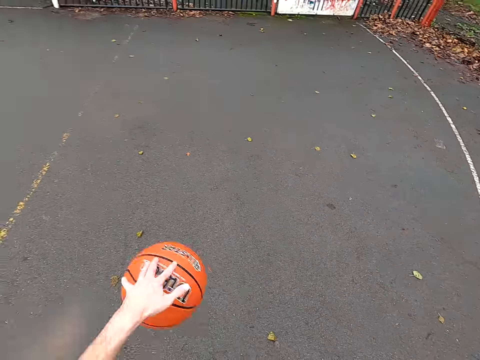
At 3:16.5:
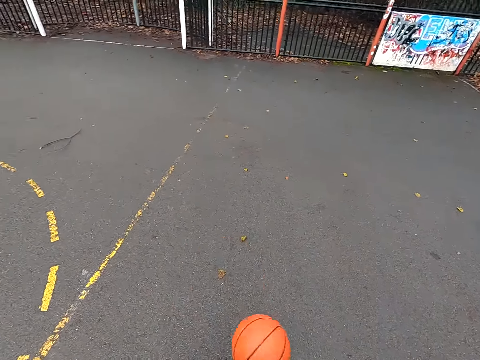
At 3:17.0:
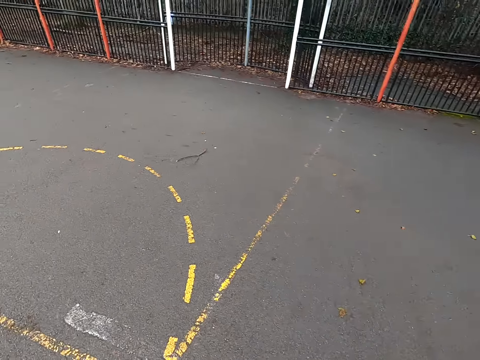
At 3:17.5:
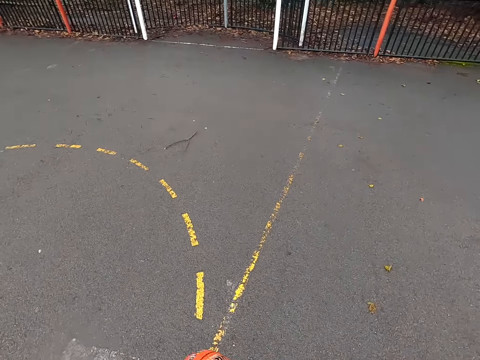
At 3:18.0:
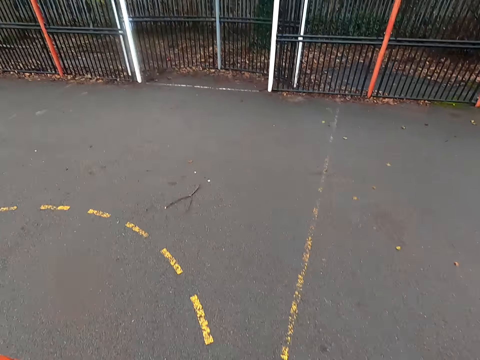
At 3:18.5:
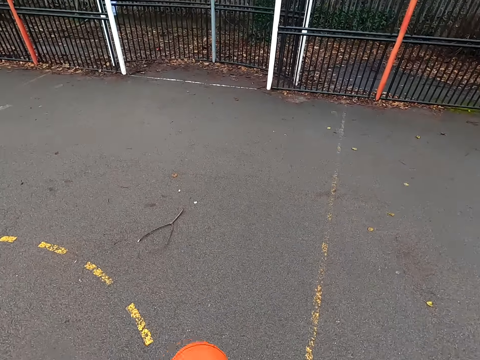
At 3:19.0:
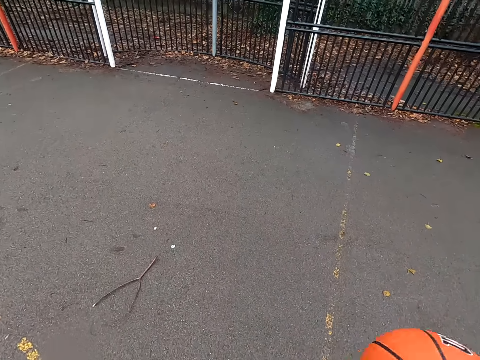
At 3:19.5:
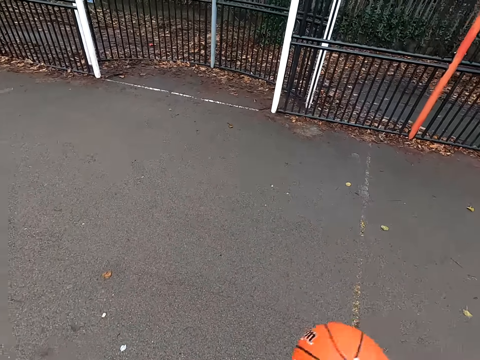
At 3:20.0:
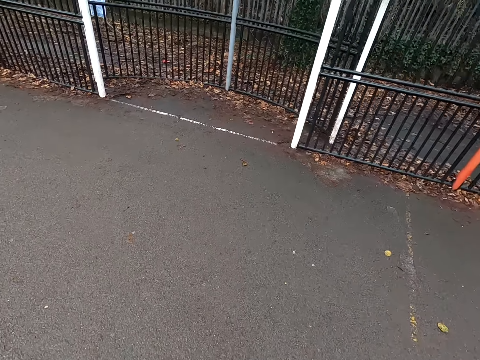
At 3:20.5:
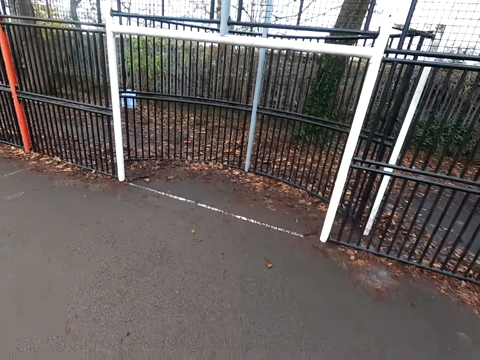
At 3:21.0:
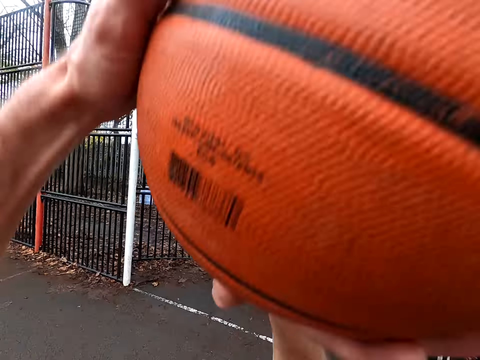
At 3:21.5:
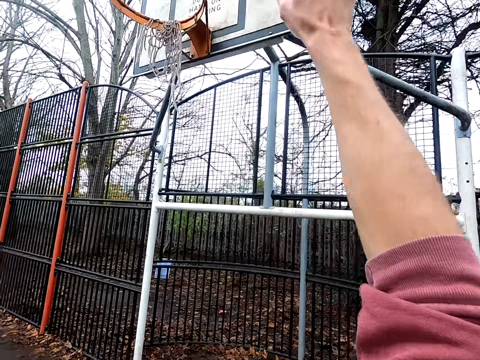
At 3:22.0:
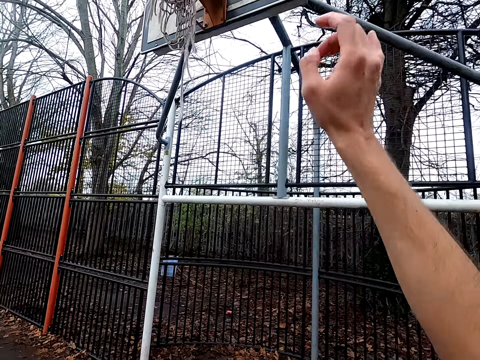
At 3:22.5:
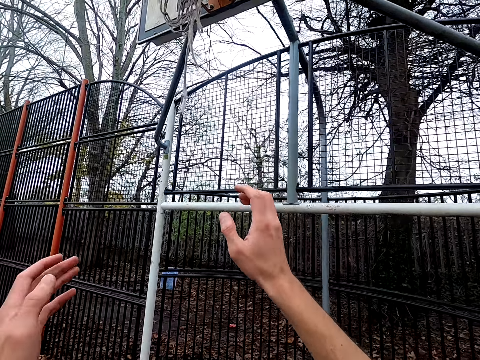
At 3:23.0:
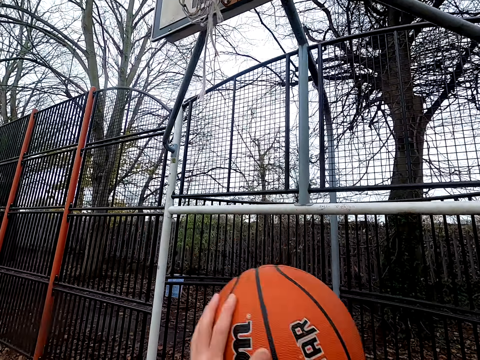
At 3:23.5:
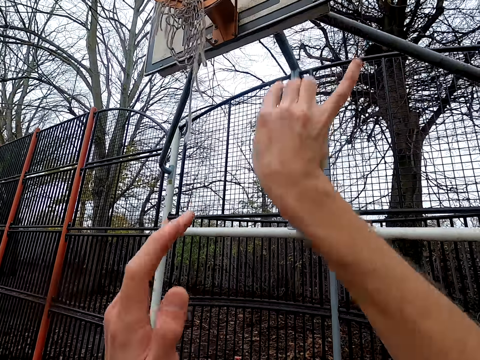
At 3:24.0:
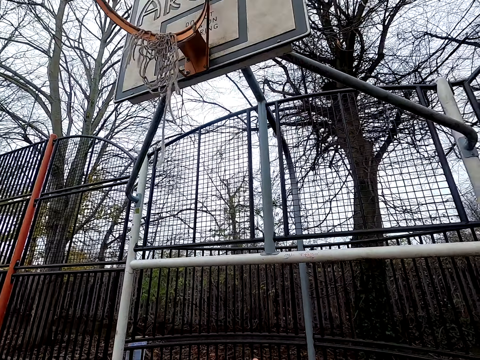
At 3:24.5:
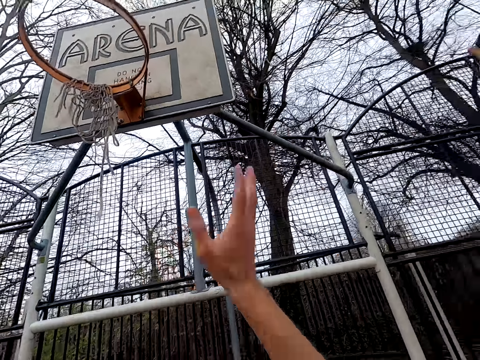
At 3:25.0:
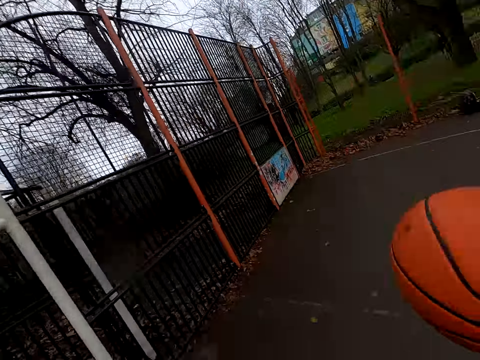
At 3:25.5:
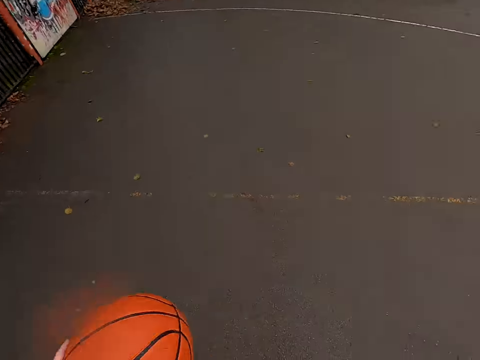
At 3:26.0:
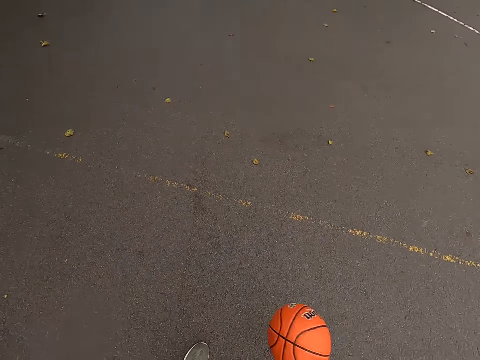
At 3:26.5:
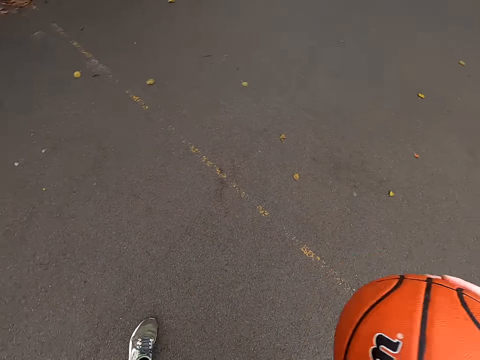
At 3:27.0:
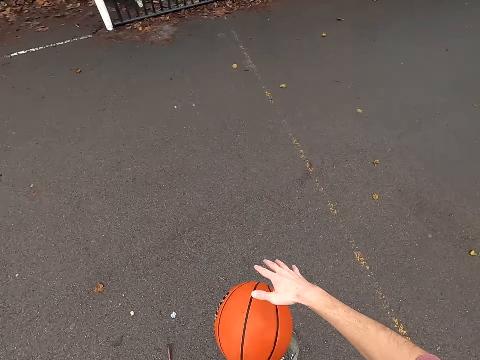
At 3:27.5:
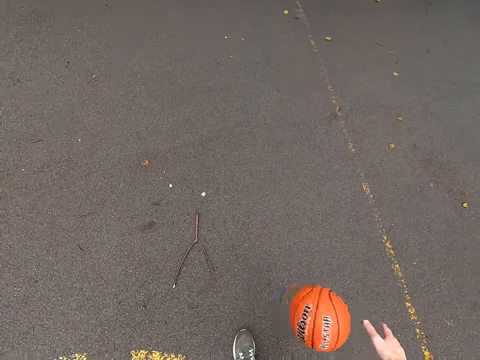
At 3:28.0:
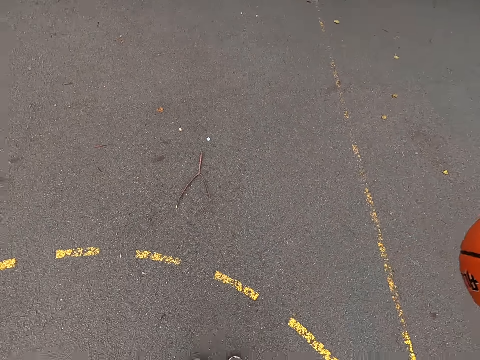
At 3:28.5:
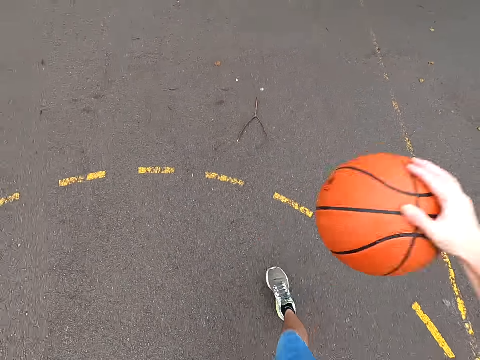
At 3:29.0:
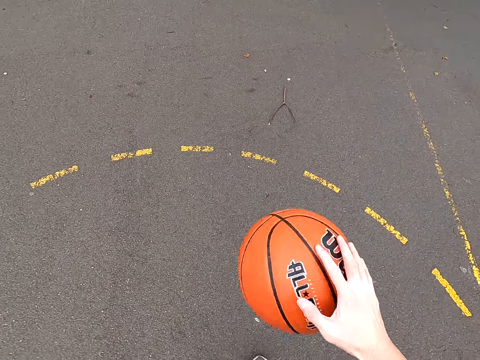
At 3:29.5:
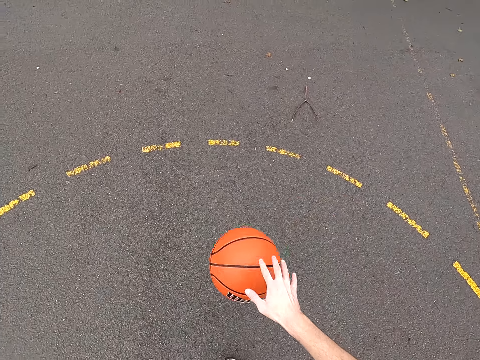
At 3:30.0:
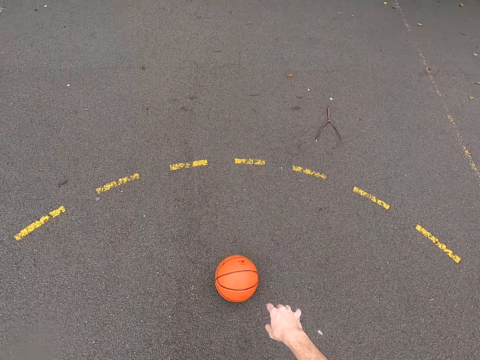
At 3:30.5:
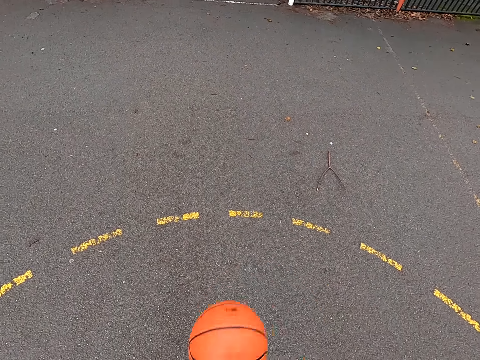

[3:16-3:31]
The camera wearer shoots the ball. They take the ball. They shoot the ball. They take the ball. They dribble the ball.

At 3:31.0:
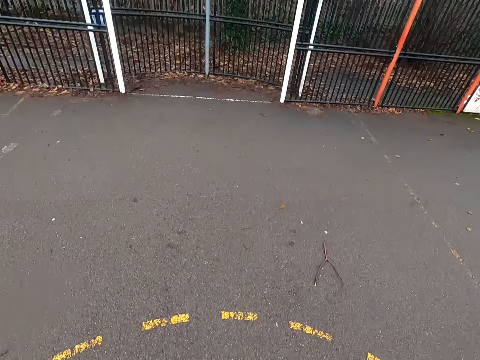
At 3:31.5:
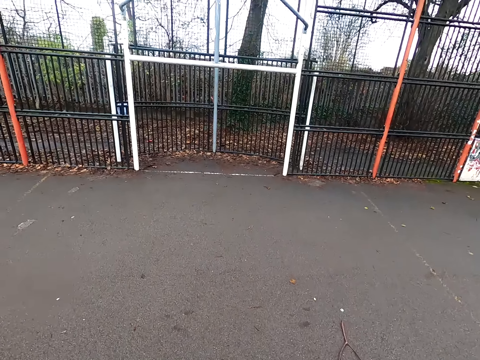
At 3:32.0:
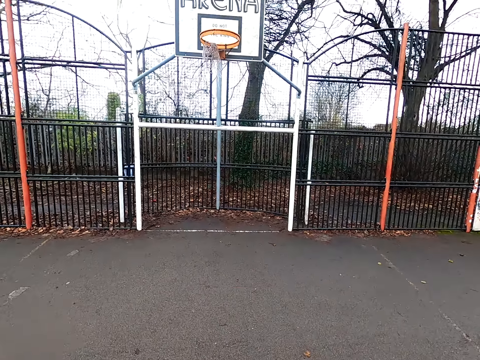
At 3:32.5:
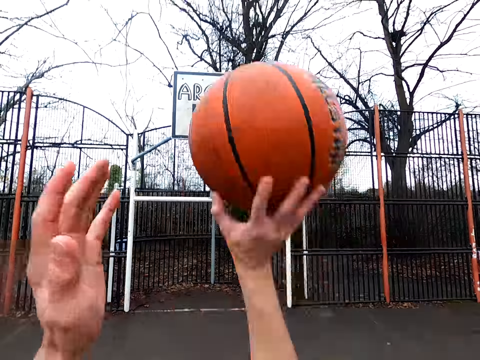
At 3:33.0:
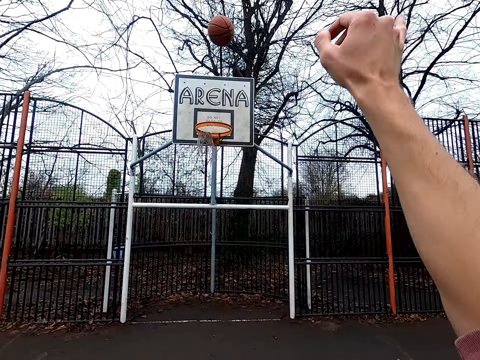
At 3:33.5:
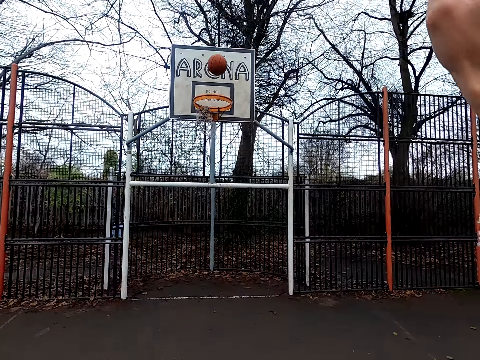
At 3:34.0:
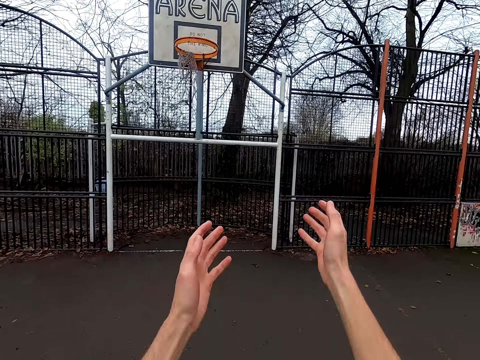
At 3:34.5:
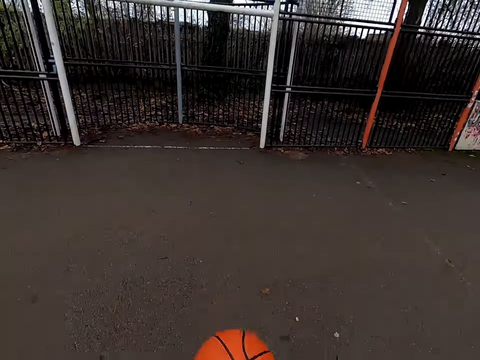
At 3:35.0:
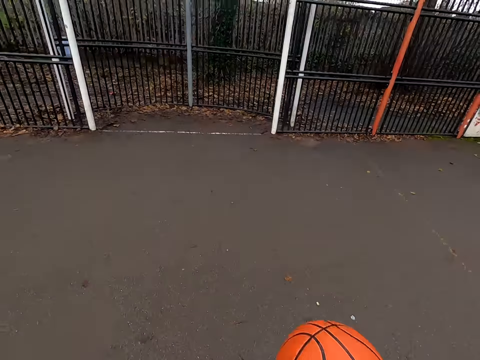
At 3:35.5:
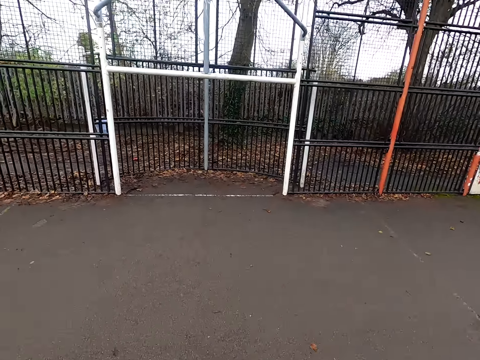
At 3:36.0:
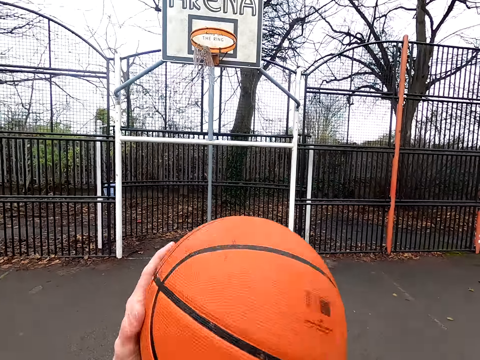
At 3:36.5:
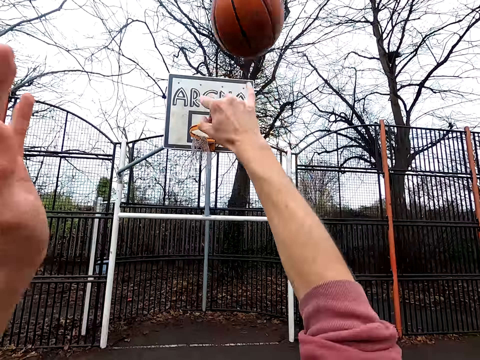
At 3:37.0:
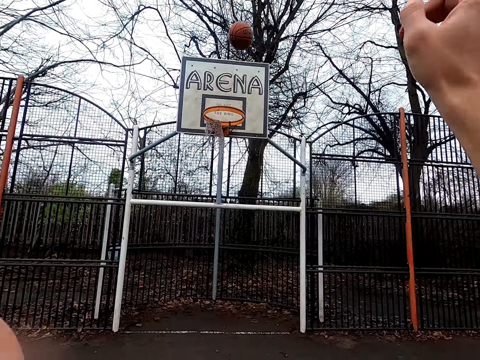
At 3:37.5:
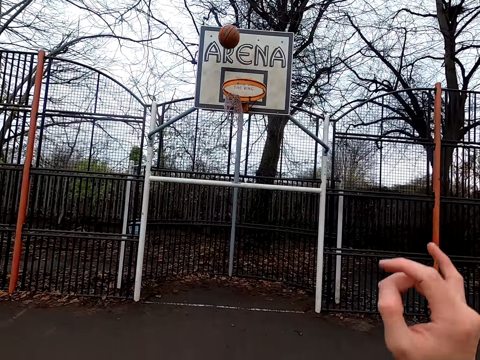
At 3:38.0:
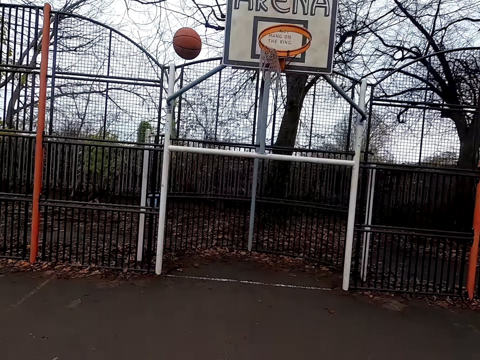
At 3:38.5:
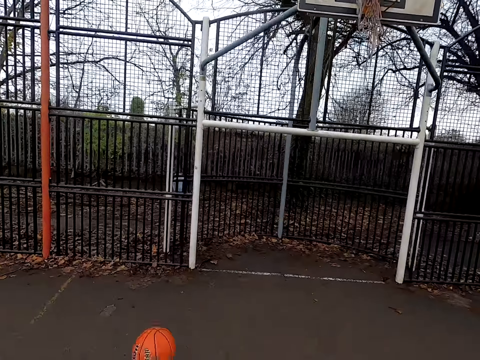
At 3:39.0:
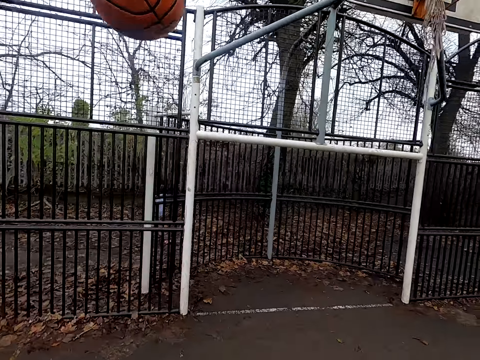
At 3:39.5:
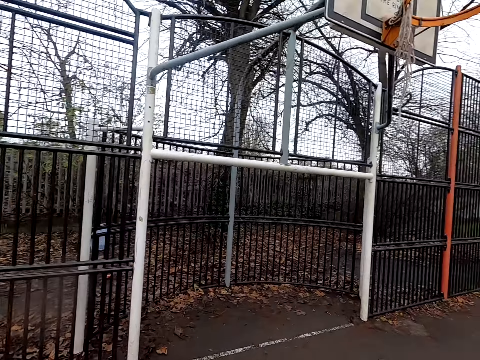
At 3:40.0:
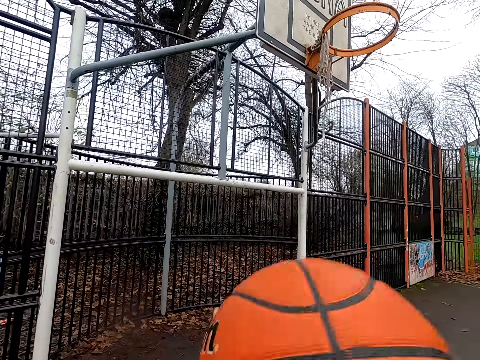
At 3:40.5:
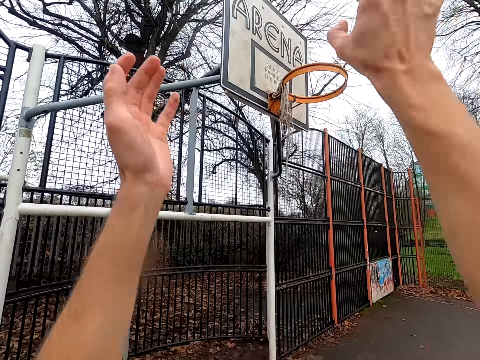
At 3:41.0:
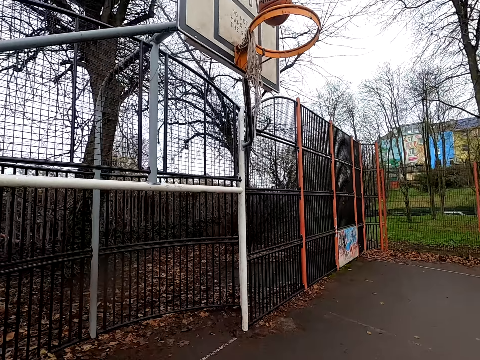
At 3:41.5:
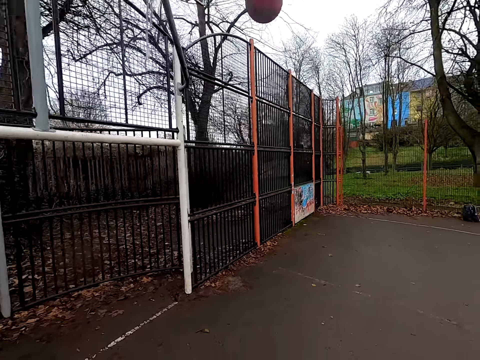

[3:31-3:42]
The camera wearer shoots the ball. They take the ball. They shoot the ball. They take the ball. They shoot the ball.
